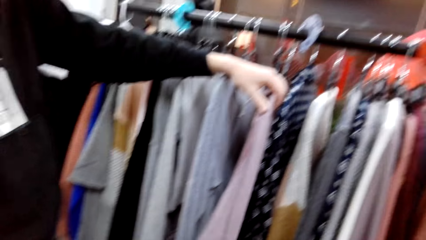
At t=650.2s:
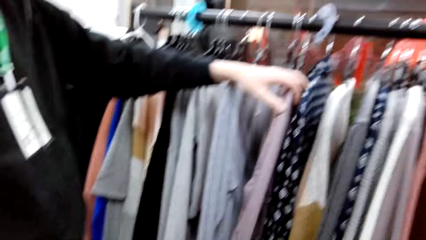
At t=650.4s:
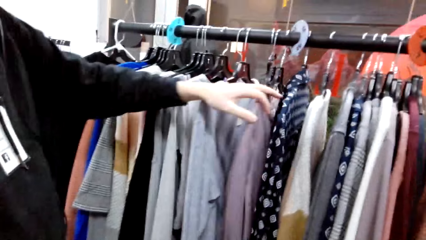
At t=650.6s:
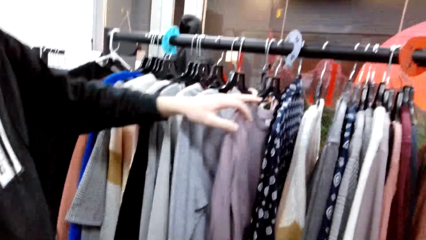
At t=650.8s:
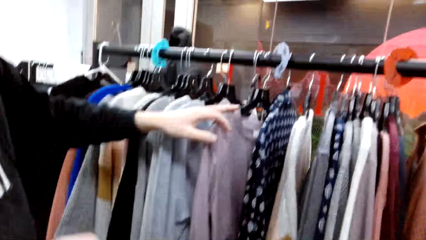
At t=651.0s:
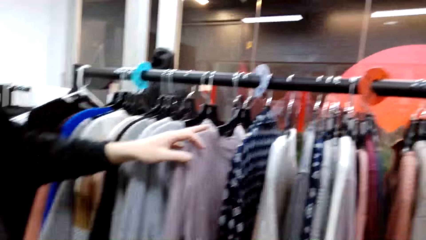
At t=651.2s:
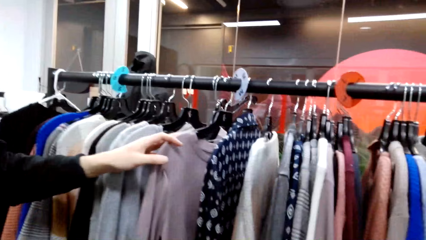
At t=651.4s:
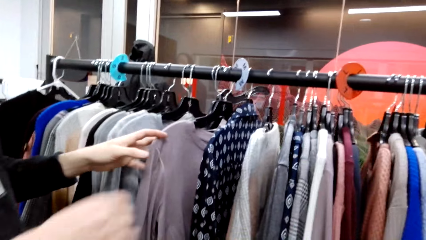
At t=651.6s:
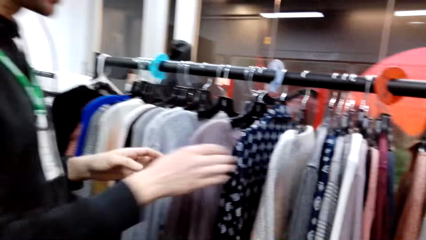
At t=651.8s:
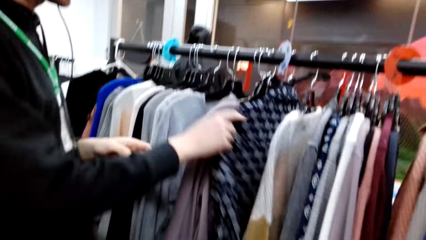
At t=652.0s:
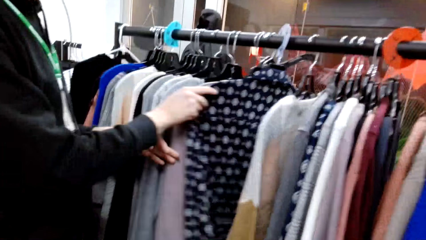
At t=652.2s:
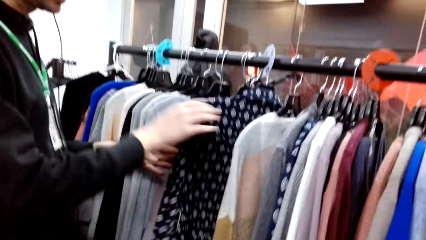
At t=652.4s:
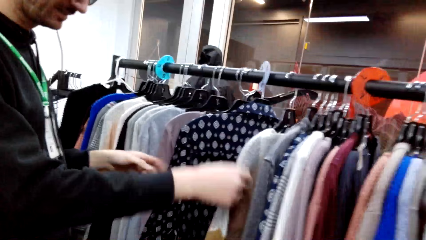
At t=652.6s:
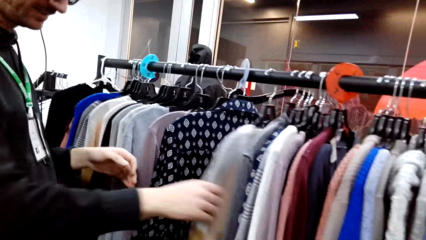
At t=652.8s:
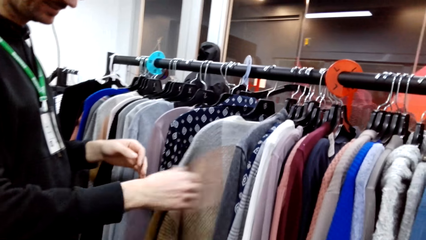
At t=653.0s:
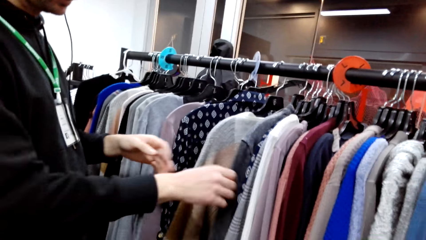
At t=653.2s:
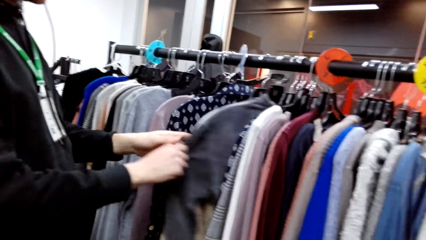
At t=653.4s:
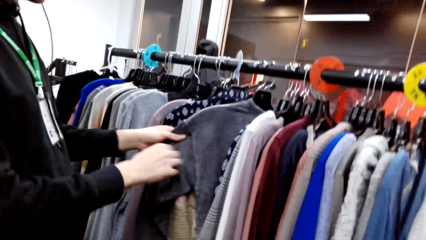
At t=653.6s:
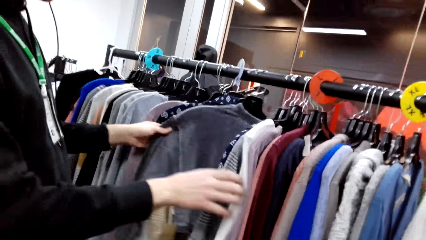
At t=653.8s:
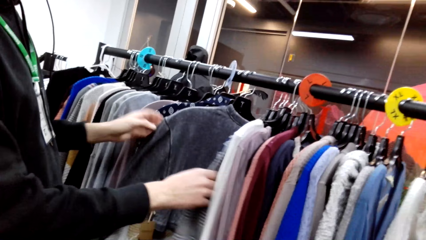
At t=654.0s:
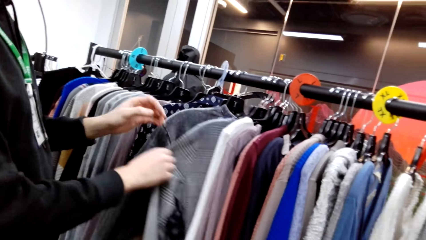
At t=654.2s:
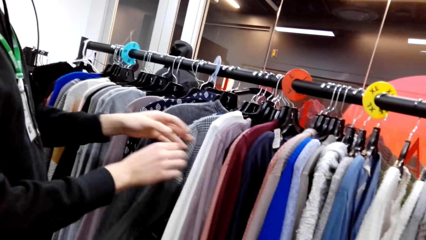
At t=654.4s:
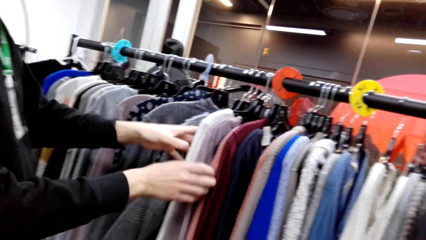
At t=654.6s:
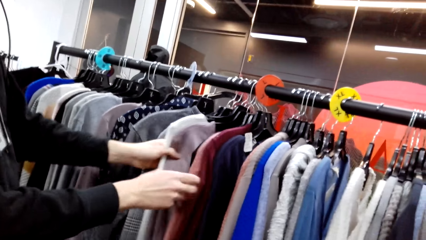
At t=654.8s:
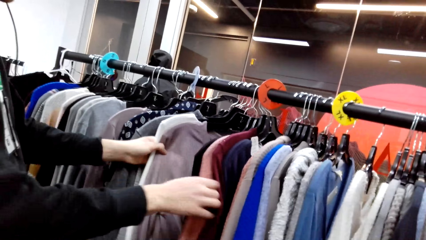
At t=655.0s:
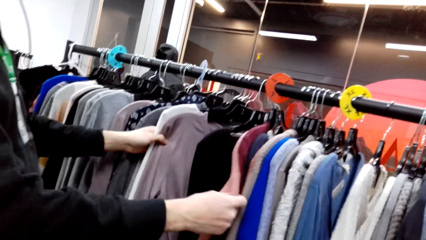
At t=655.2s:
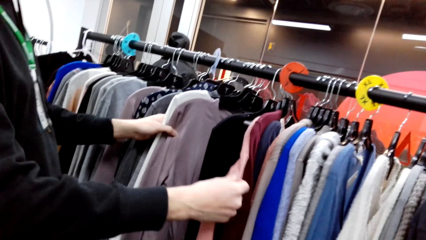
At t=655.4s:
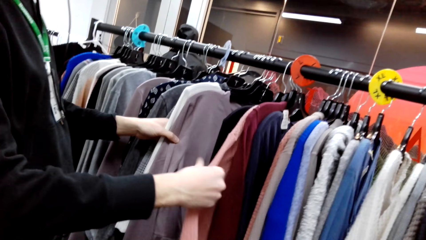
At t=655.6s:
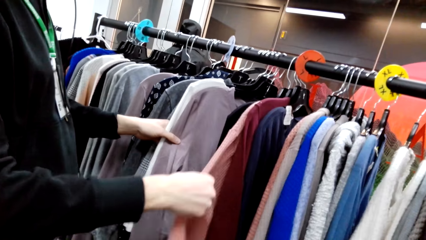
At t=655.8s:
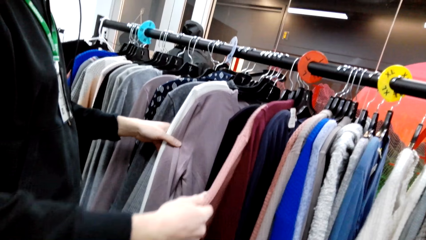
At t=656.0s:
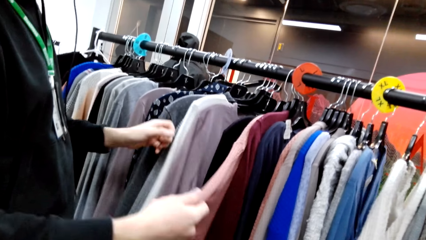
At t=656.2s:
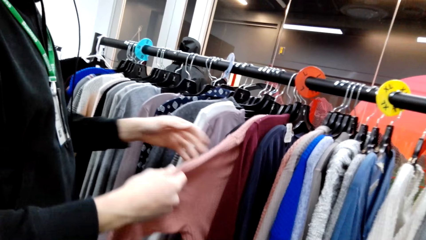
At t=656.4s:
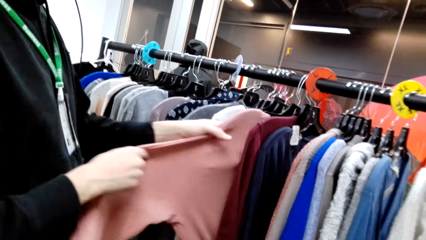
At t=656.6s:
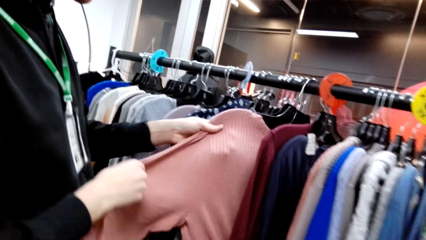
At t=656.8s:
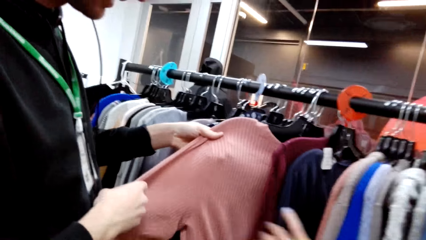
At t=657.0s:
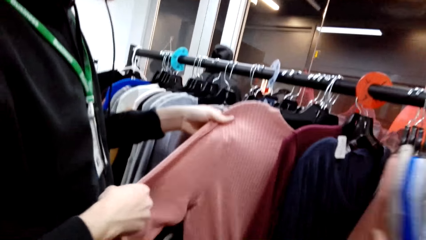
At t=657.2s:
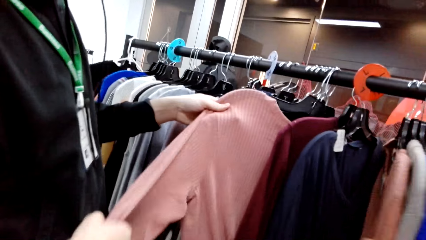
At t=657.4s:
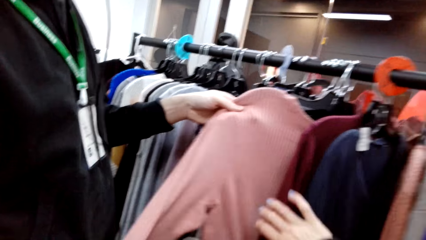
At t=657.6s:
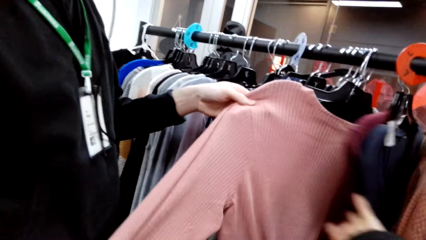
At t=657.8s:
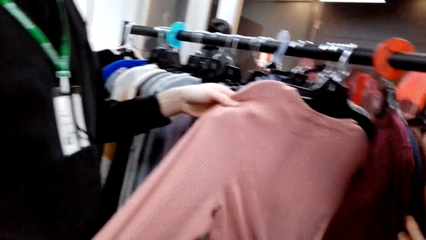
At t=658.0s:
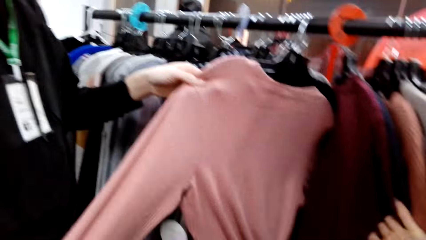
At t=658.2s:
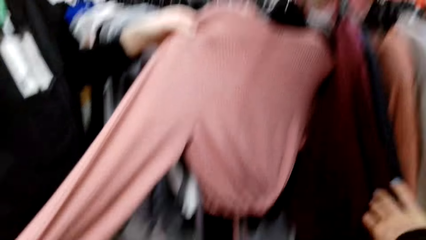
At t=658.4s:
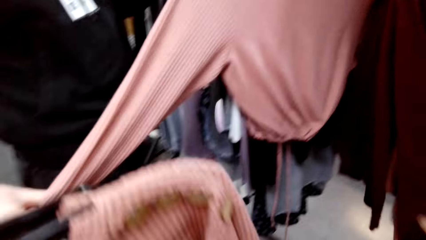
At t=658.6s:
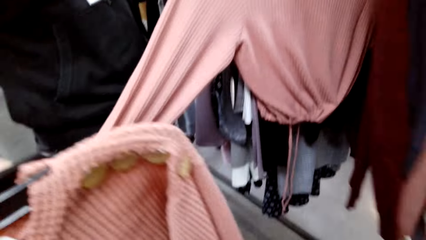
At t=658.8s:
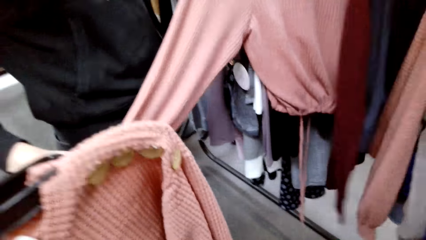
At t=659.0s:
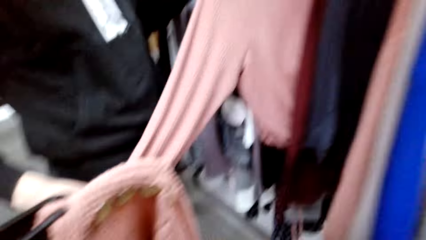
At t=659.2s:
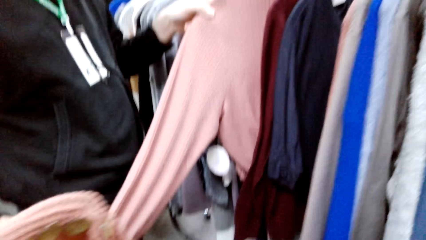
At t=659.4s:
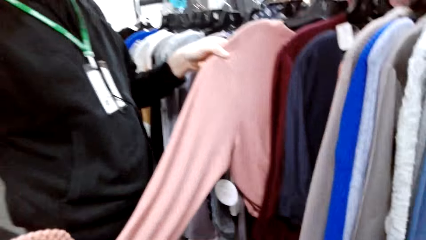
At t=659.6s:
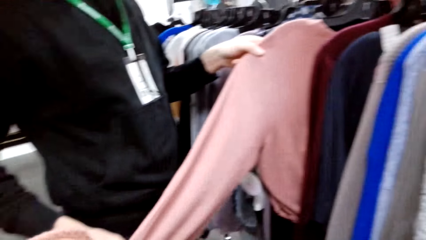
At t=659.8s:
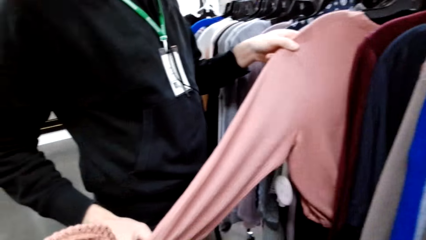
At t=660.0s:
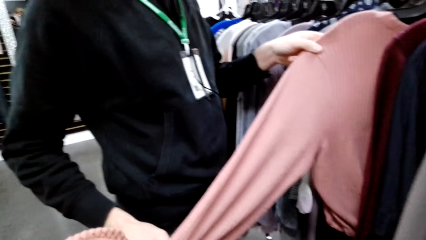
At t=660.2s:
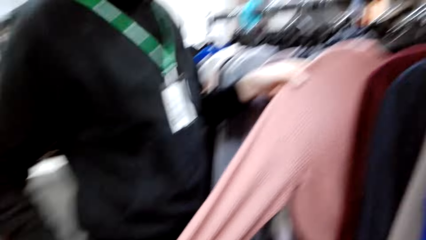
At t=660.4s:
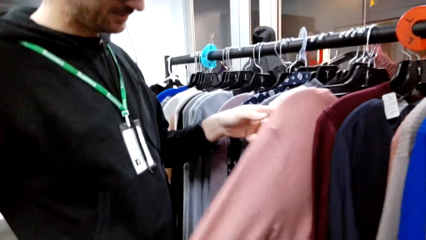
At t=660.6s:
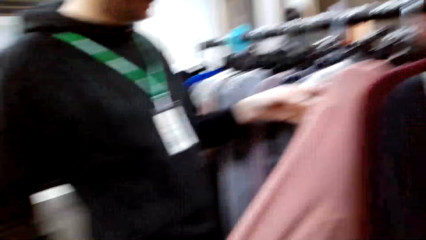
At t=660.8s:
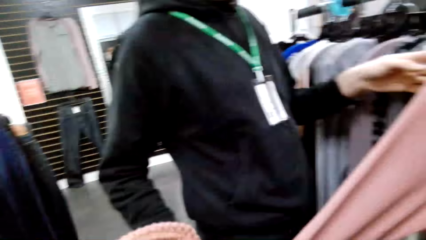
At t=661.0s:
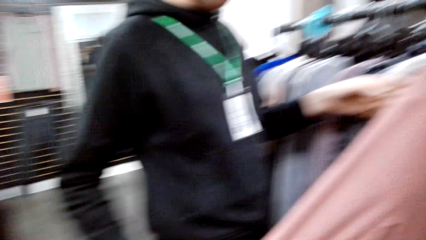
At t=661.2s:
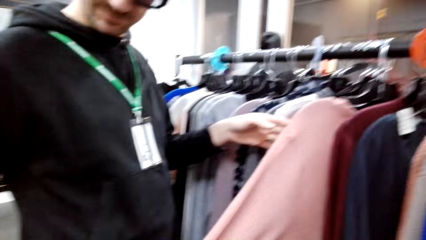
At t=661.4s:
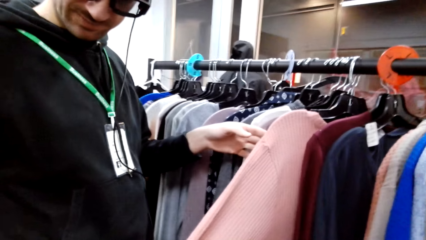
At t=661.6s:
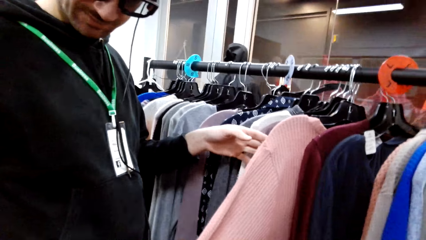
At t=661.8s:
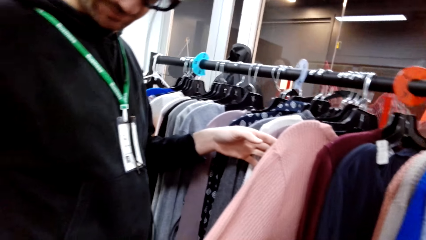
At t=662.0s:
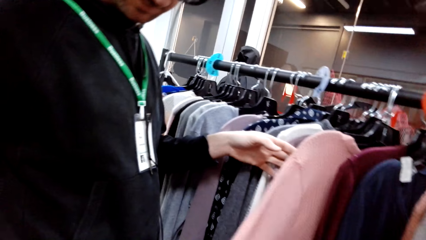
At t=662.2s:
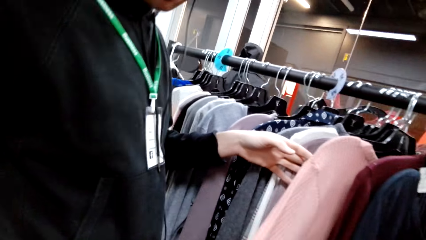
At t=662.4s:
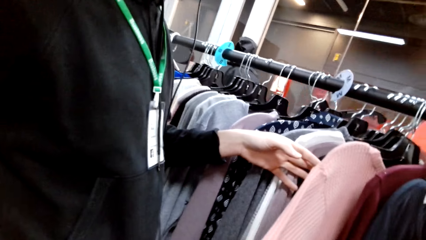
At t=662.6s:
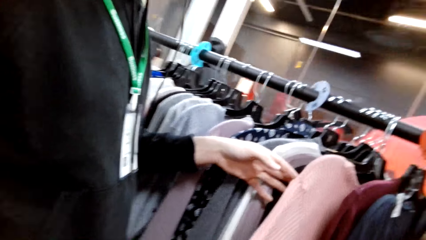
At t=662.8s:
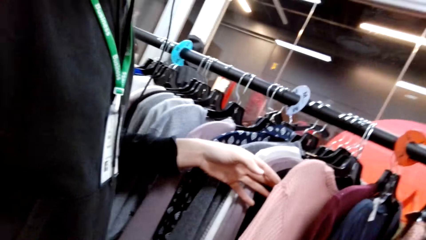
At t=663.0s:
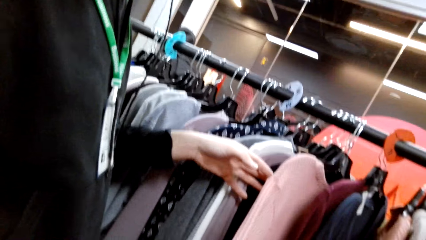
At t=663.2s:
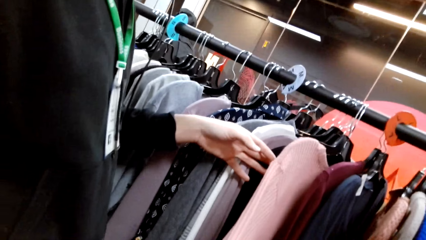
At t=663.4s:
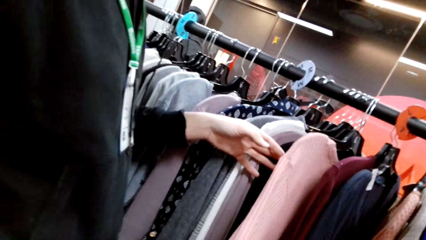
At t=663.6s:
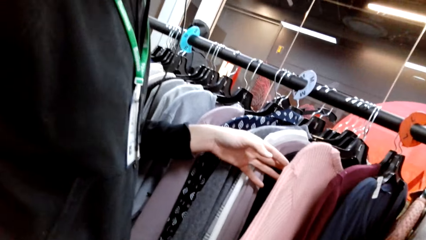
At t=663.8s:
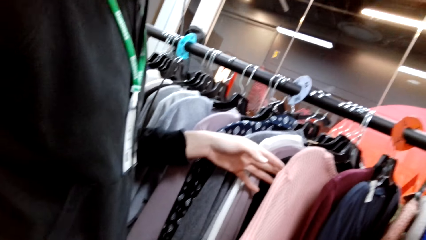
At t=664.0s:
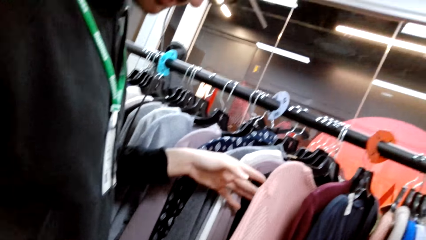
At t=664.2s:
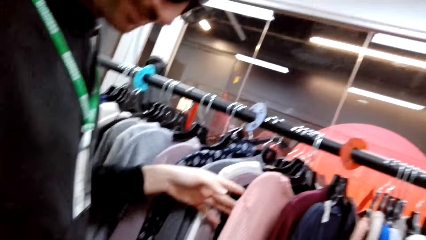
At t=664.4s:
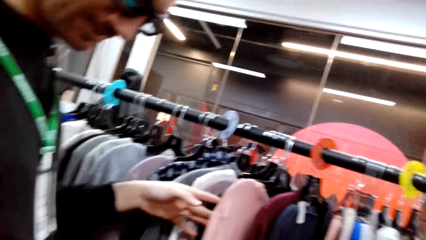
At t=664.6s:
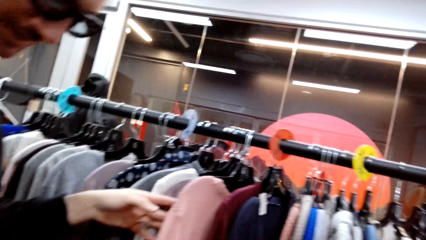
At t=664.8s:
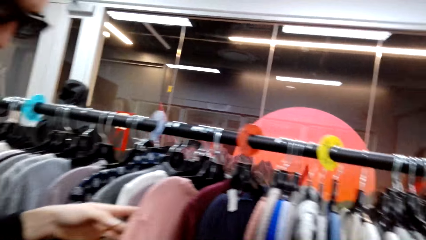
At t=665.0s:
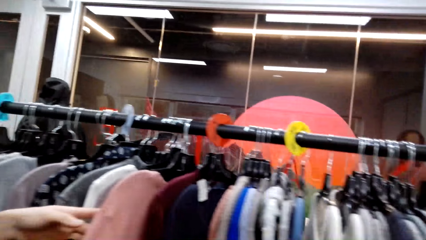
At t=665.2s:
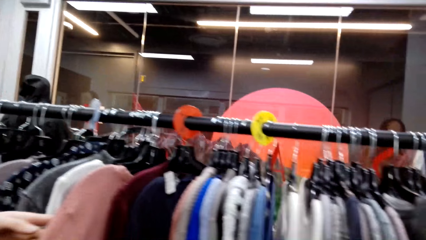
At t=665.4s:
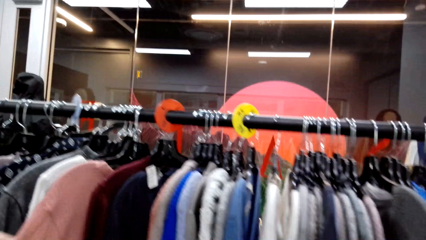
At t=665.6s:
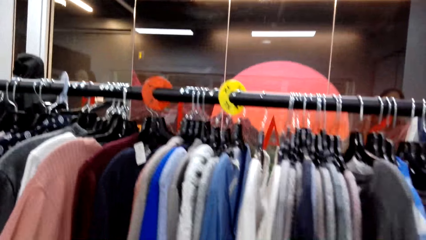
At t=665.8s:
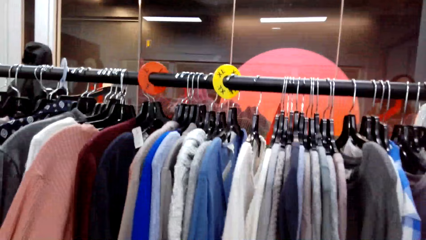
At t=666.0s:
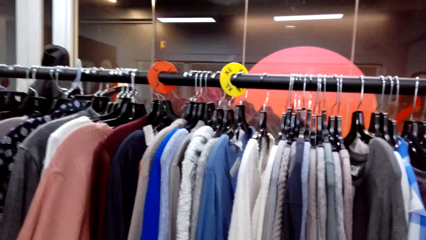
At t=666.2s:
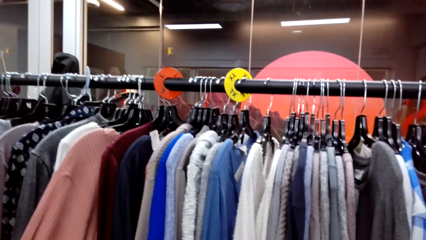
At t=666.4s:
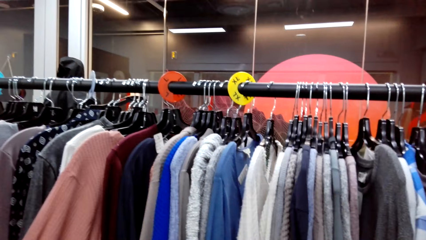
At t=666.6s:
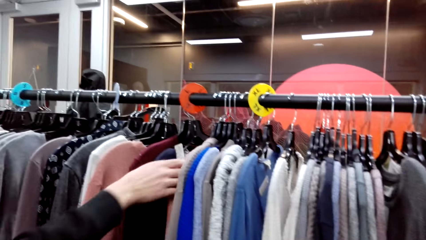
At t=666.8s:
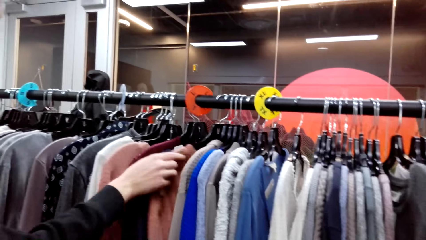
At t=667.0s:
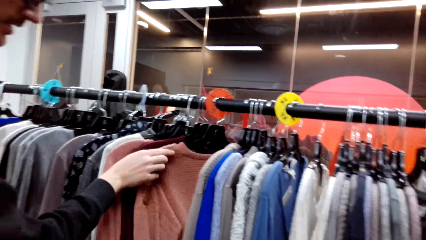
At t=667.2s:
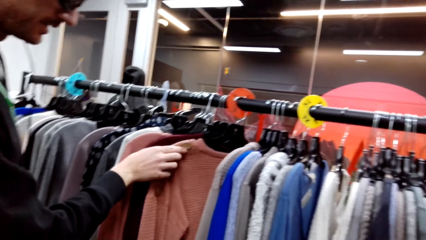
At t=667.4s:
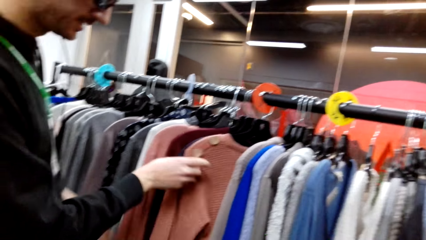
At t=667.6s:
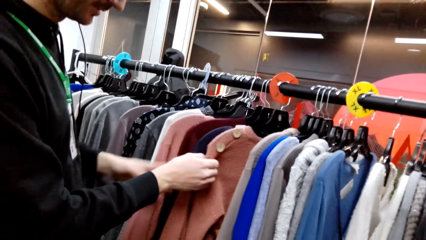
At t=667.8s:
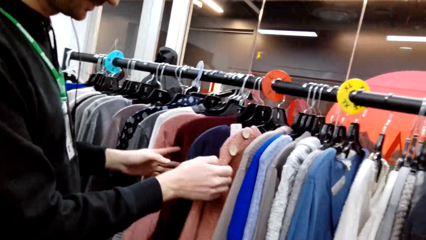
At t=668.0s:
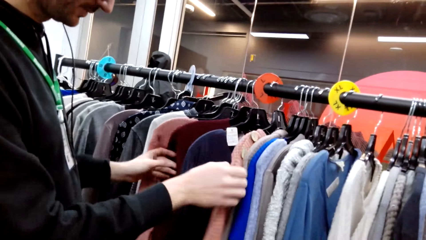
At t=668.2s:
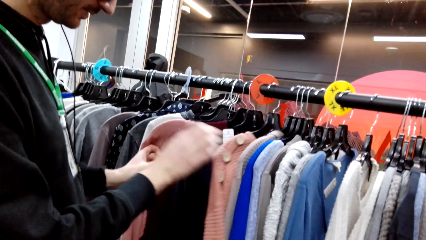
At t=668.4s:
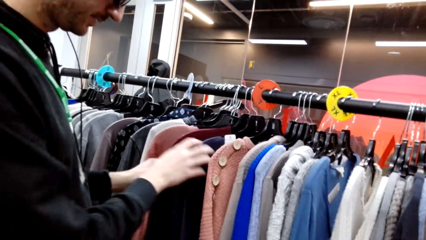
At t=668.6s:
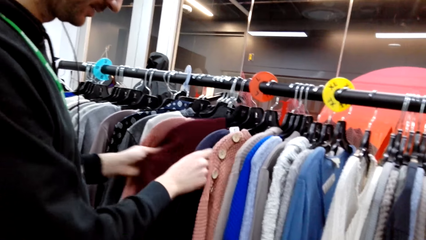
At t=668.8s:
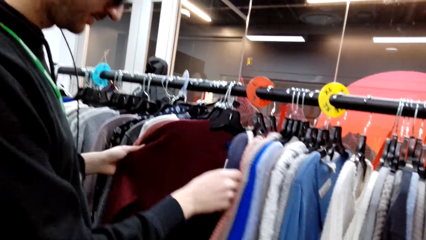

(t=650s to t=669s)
A man responds to the camera wearer. The man checks the sweaters on the rack. A person holds the clothes. The camera wearer moves the clothes on the closet. They interact with the man. Another person holds the clothes. The first person moves the clothes on the closet. The man checks the sweaters on the rack.
